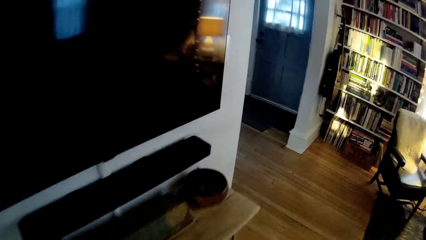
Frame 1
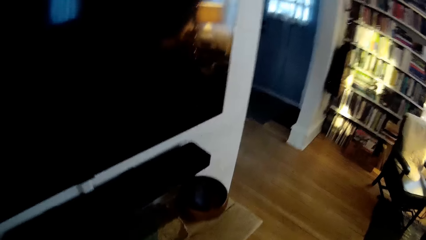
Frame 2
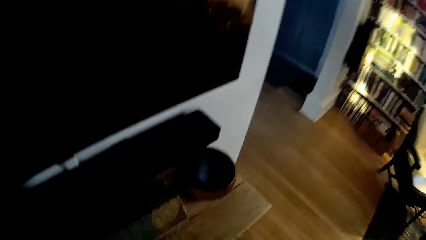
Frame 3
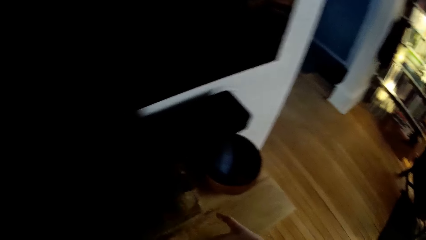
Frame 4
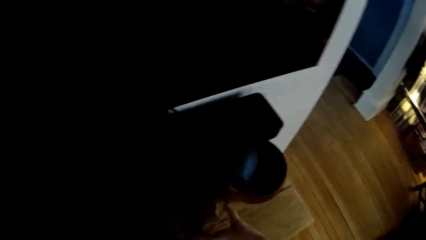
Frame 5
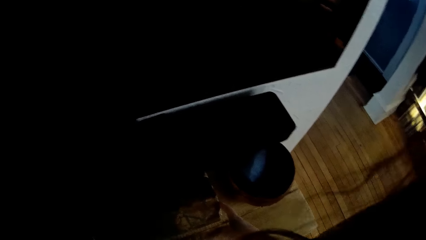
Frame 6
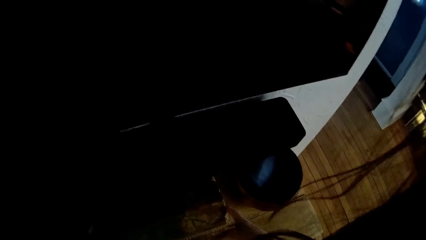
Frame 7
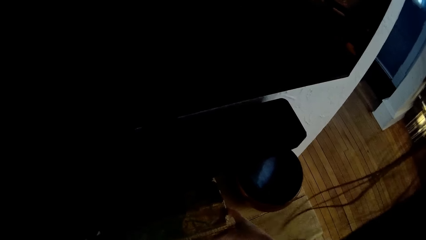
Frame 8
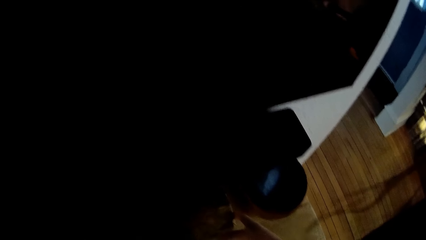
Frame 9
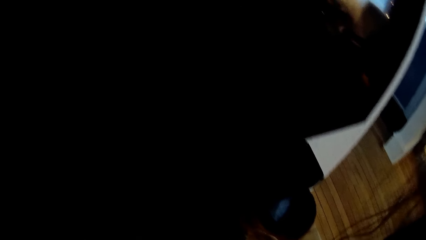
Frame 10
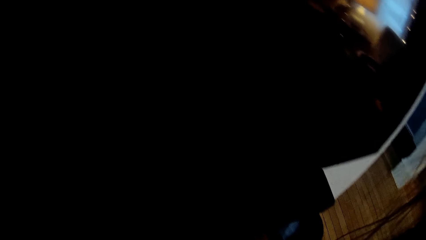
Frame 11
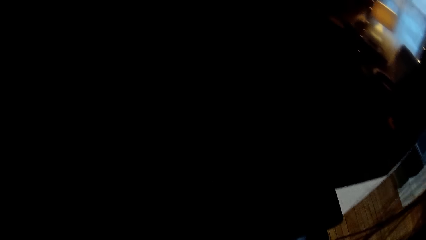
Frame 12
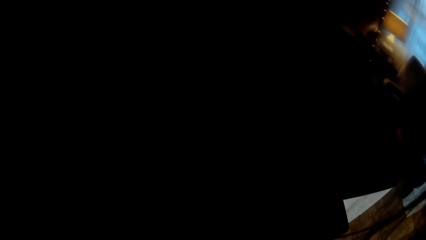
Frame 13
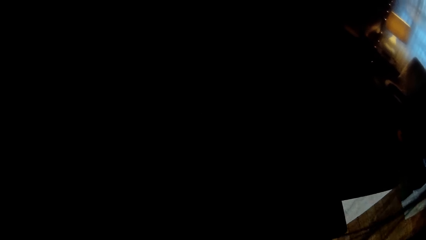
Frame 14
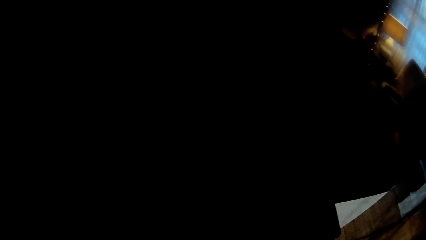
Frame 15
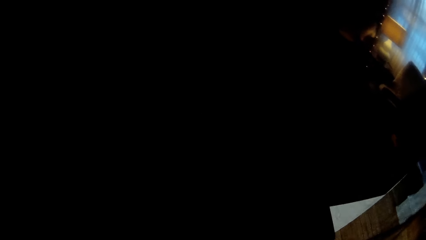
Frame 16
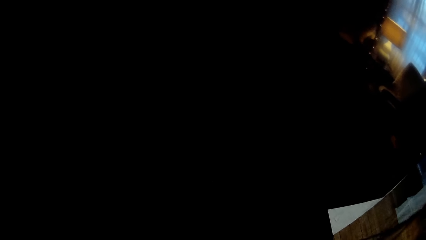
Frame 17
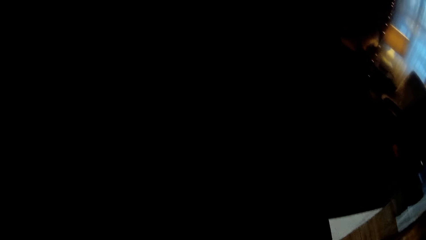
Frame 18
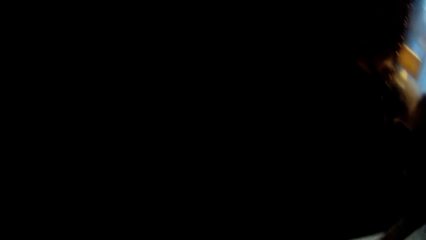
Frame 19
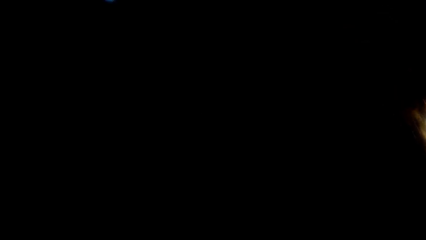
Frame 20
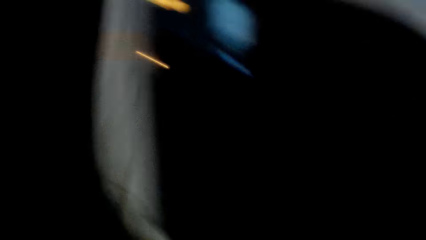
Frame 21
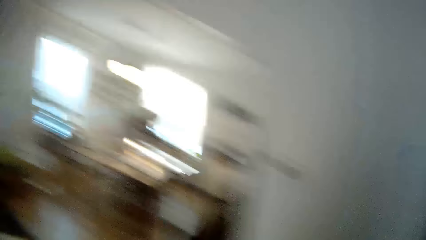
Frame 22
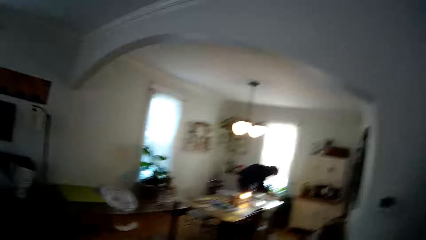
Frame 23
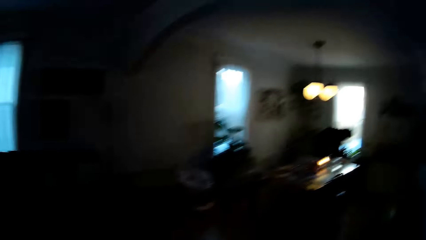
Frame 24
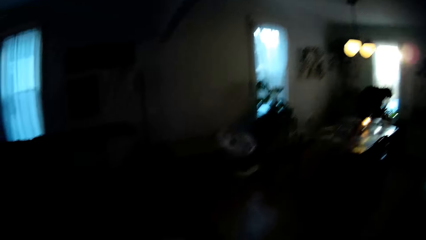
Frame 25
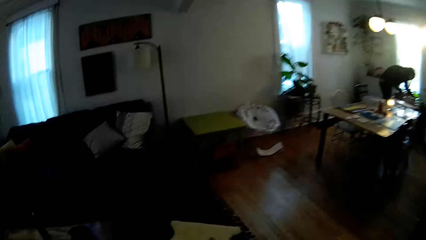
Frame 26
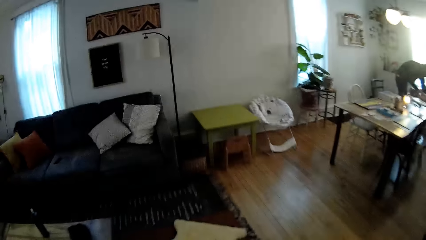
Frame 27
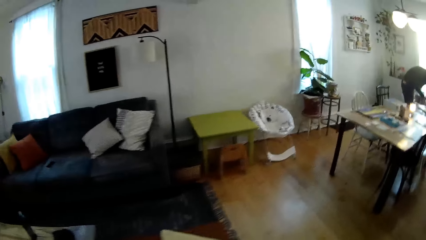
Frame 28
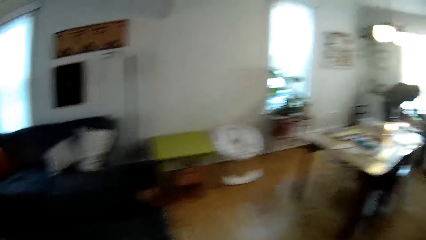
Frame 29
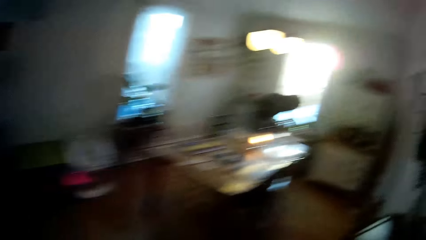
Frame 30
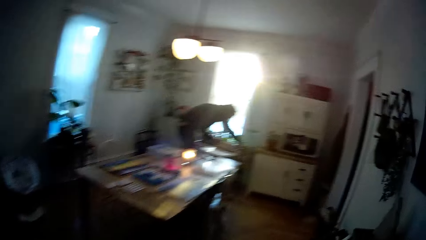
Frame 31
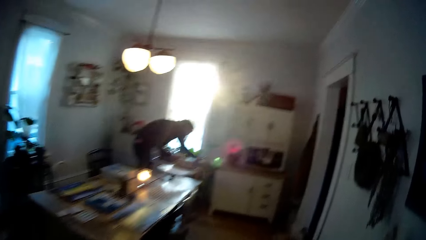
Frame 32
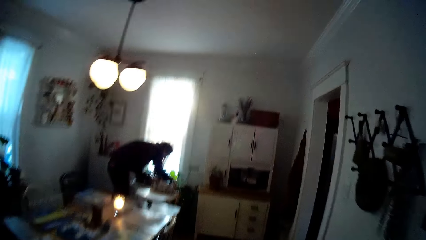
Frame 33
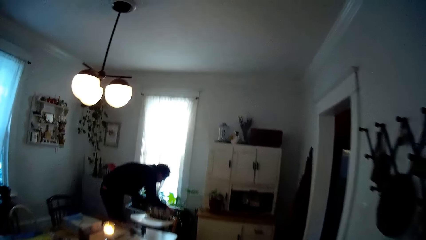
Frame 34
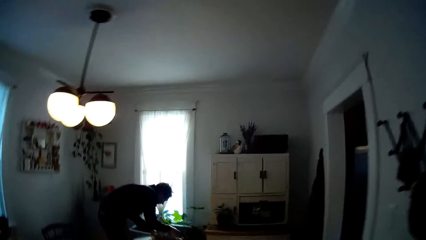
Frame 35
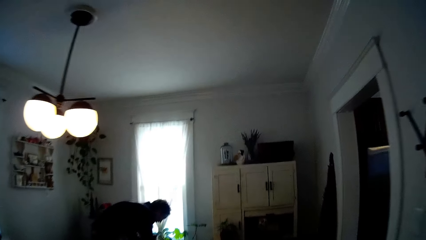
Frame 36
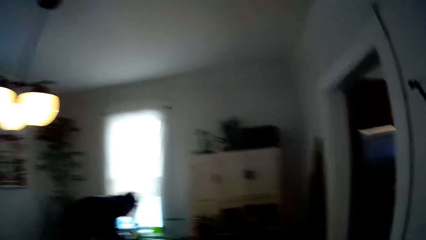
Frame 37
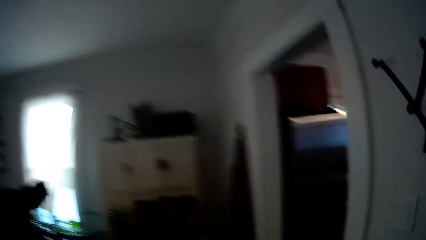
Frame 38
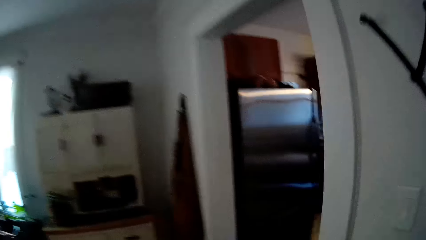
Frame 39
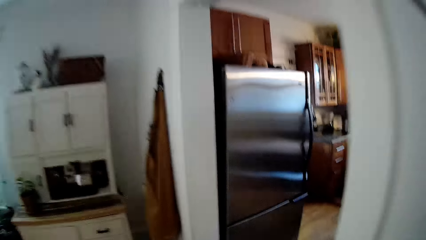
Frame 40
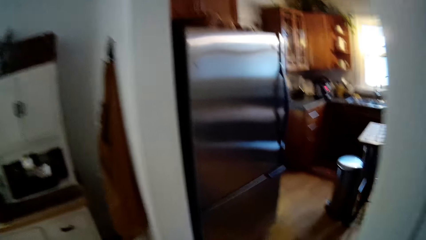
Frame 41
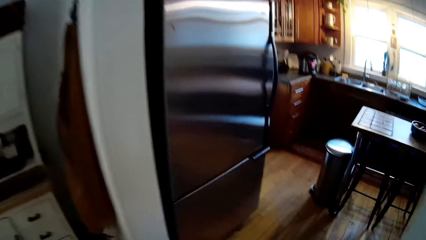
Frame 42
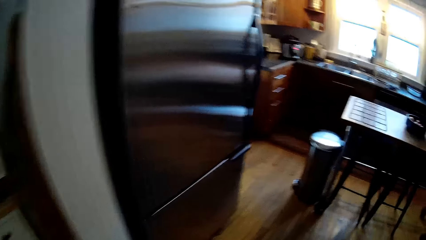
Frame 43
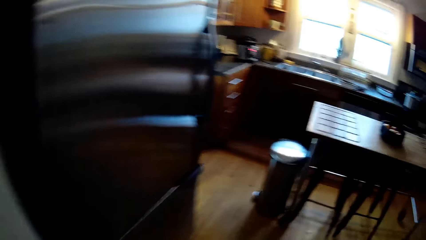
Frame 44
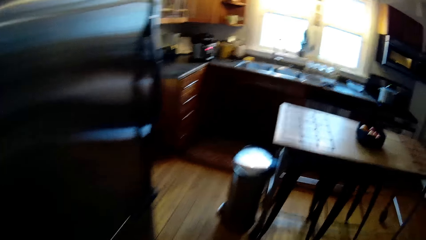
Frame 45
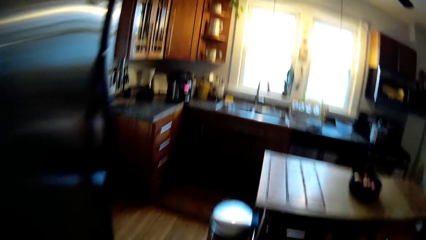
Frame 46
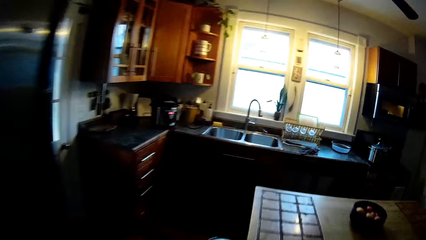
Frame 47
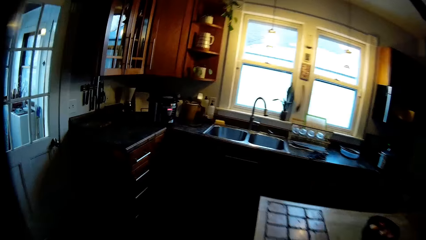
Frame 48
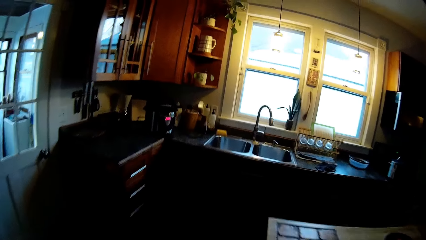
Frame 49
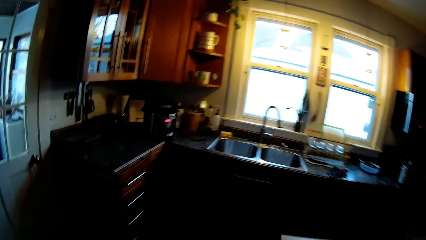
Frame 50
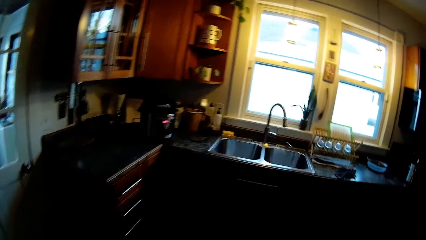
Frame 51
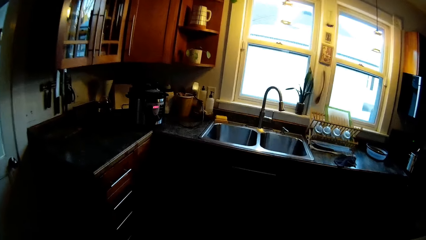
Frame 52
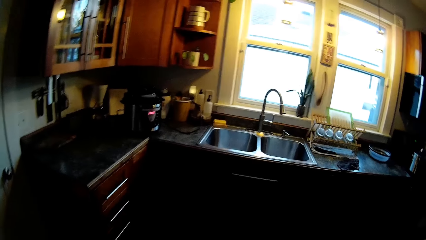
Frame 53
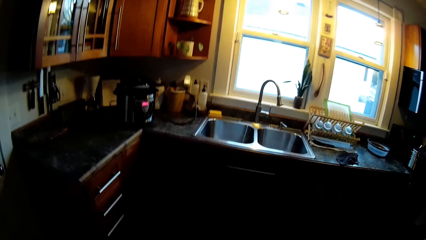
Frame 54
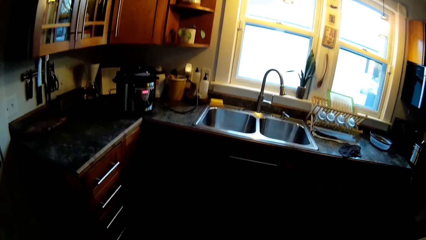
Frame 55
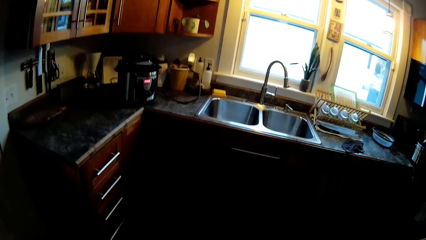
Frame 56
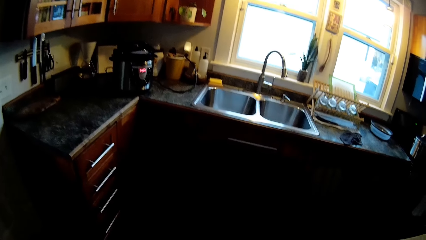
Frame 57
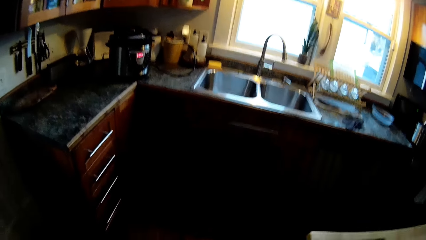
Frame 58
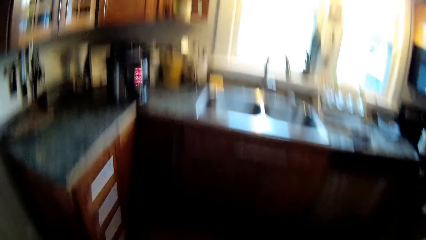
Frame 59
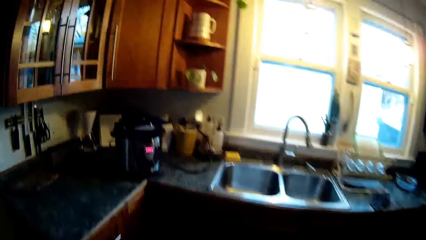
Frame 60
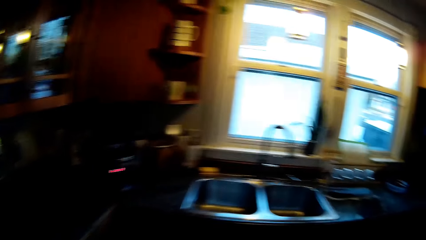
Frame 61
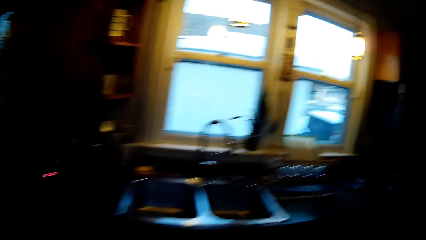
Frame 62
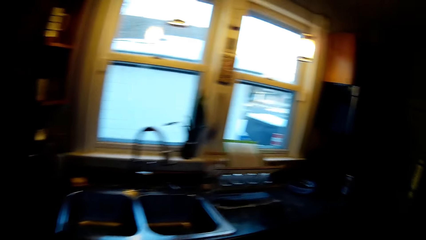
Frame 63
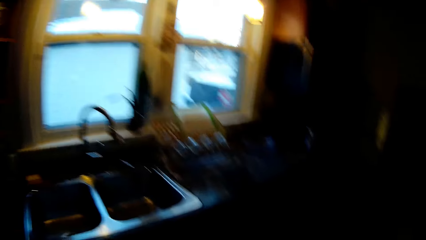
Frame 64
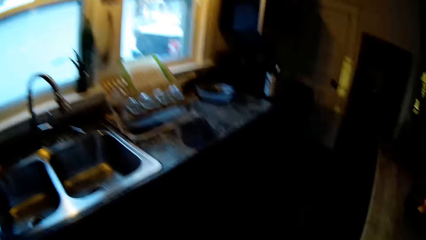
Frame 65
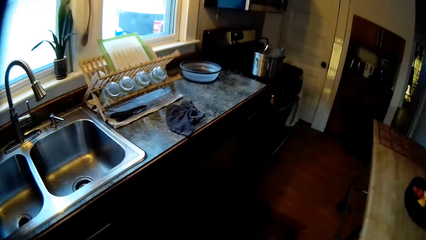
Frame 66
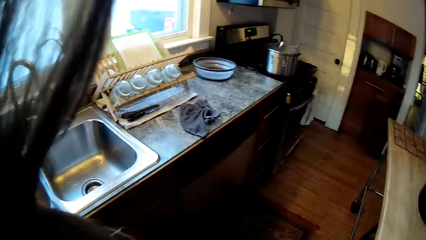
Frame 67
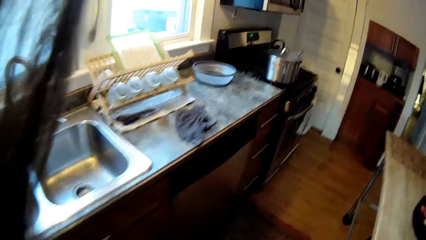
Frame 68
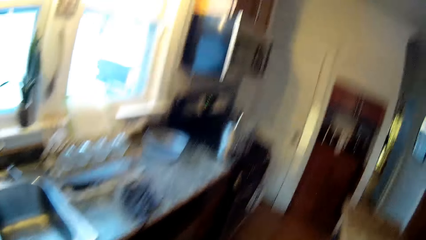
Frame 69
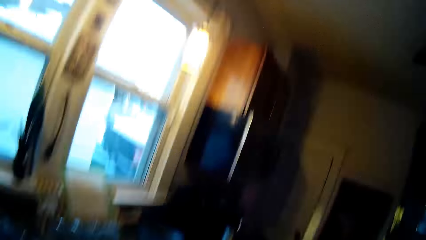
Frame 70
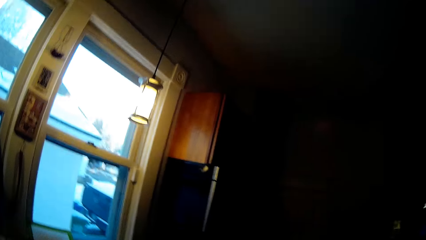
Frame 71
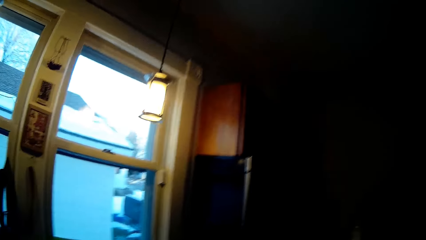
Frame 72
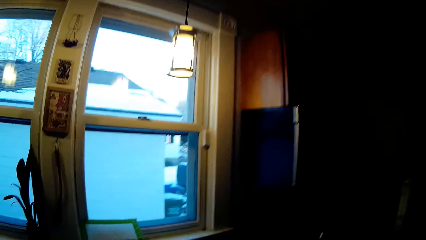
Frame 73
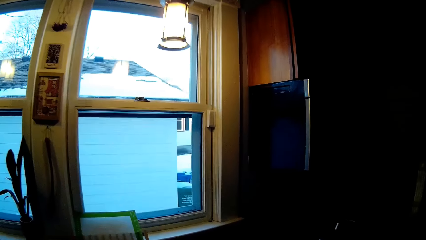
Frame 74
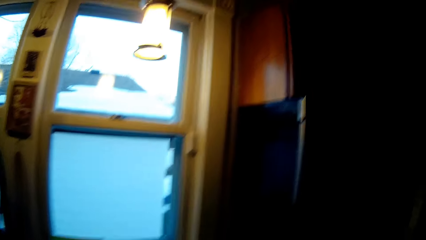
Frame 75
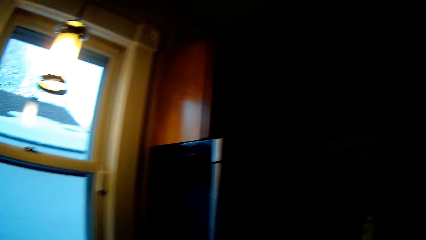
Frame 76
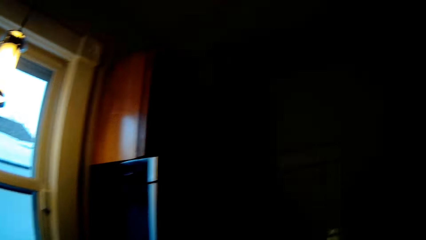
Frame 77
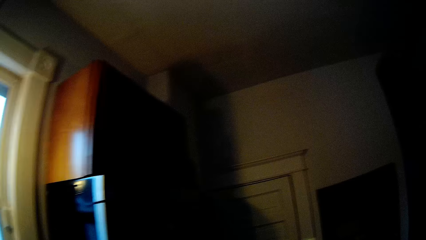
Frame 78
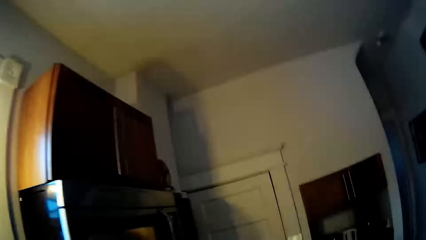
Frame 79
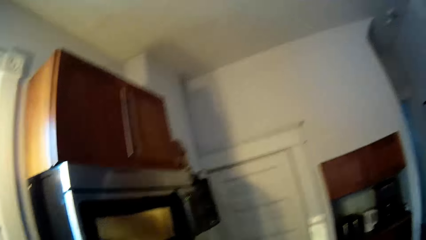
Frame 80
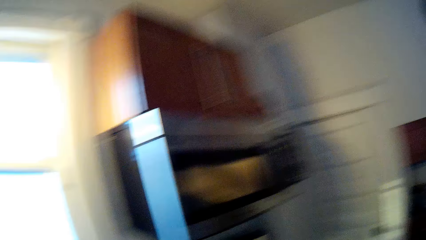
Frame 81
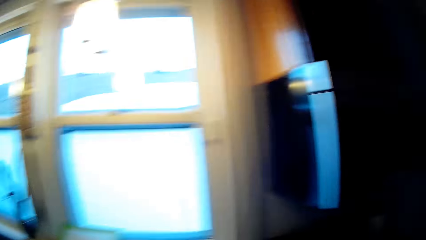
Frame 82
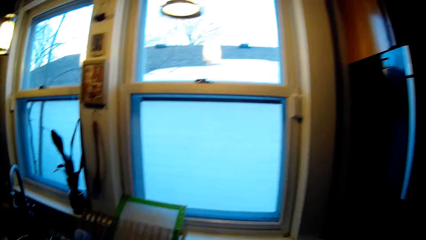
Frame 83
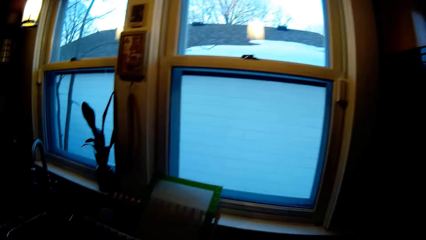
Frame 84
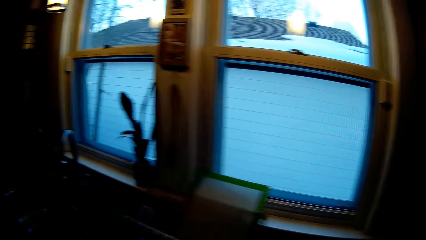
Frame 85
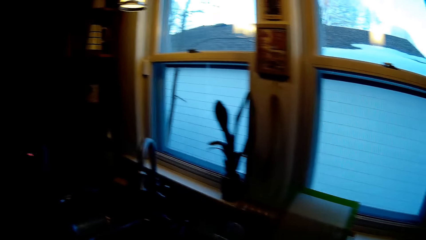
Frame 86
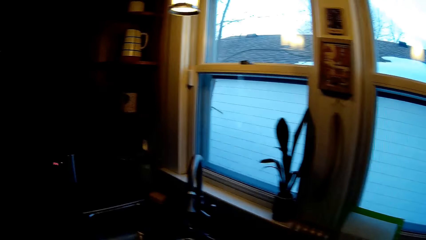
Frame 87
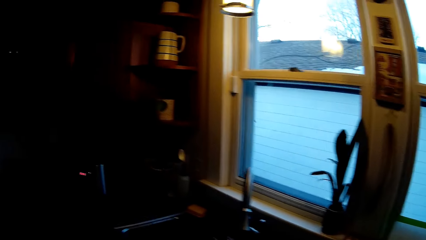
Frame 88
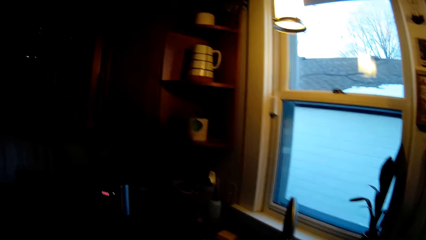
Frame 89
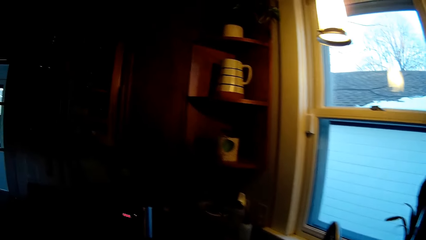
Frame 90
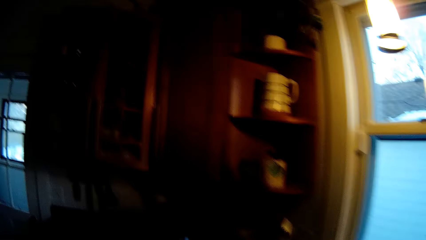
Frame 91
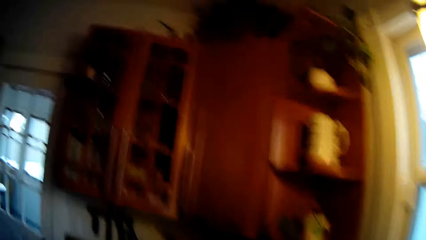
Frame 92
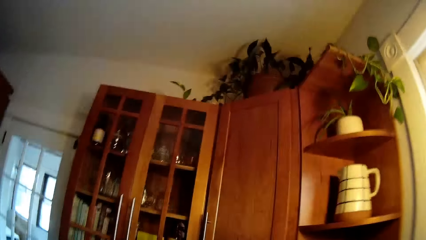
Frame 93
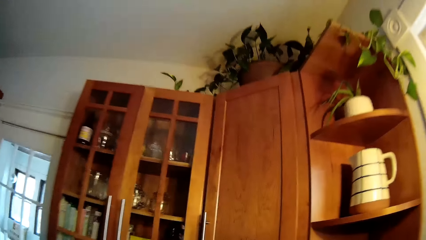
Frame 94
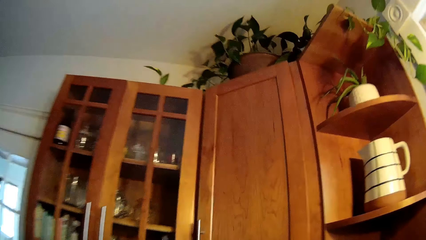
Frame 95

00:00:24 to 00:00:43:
The camera wearer touches a stereo player with her right hand.
